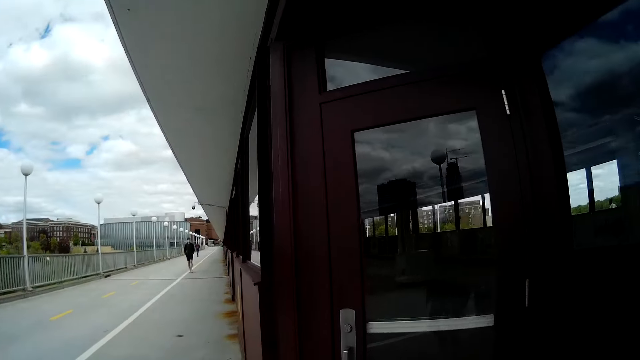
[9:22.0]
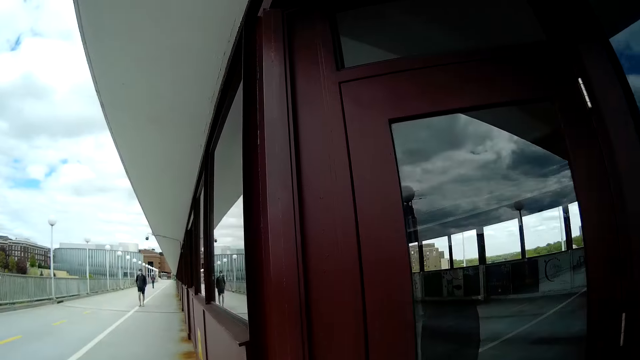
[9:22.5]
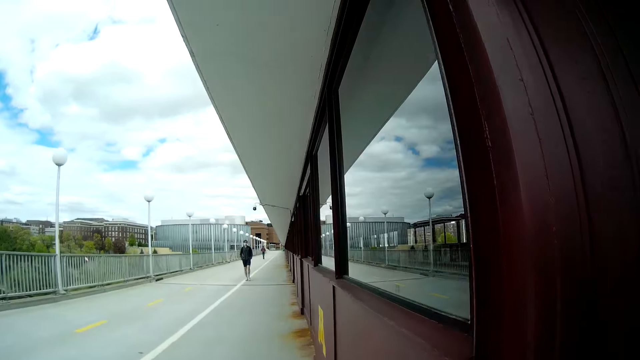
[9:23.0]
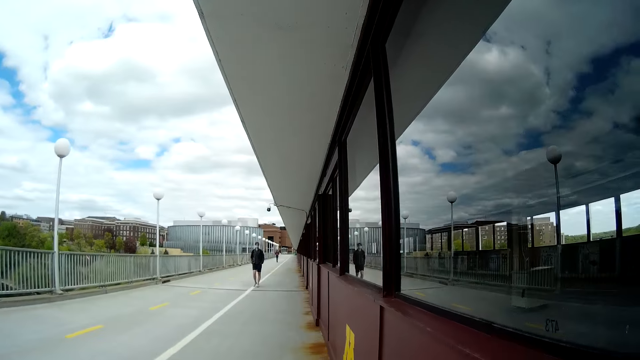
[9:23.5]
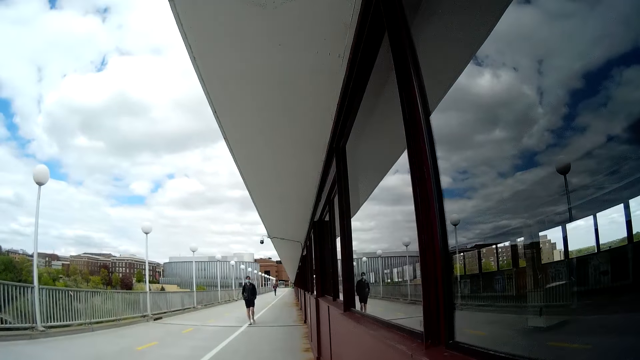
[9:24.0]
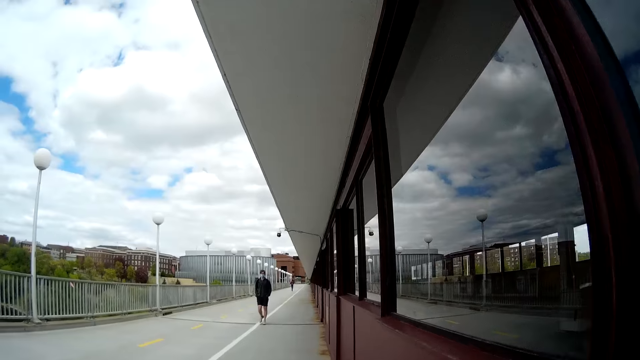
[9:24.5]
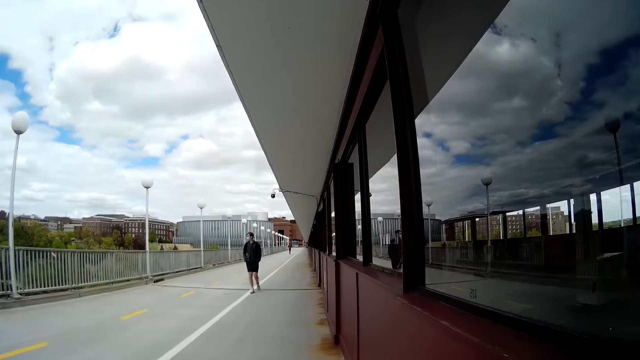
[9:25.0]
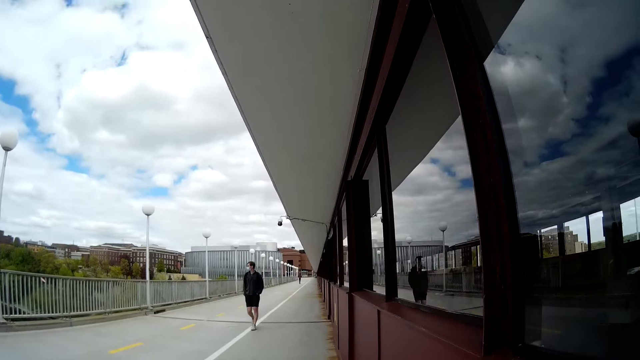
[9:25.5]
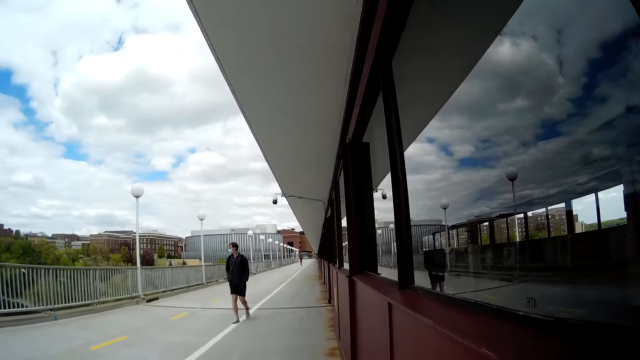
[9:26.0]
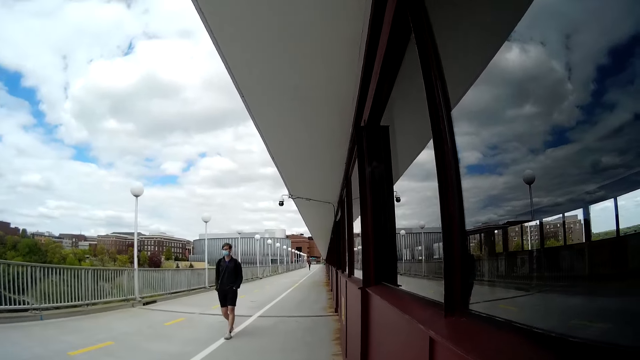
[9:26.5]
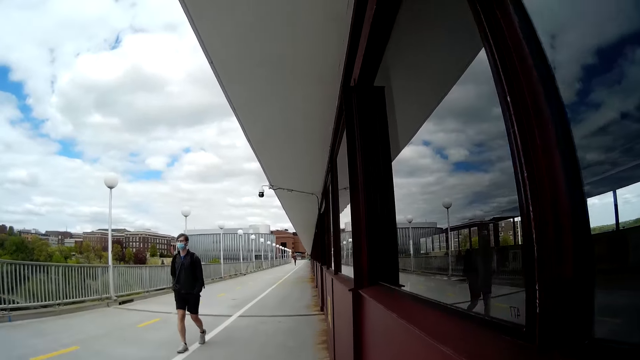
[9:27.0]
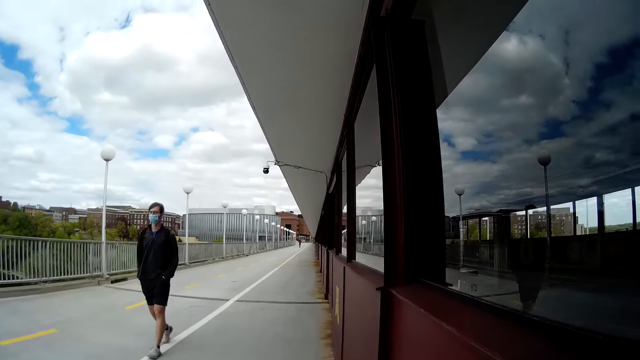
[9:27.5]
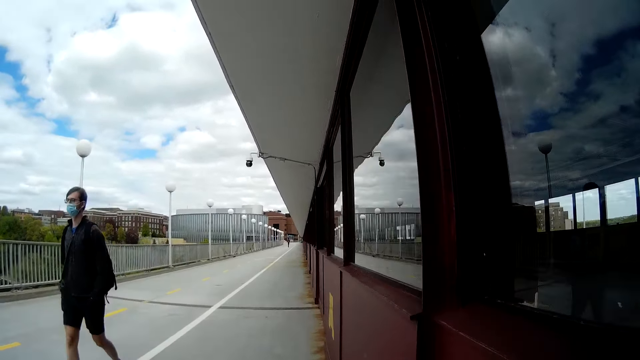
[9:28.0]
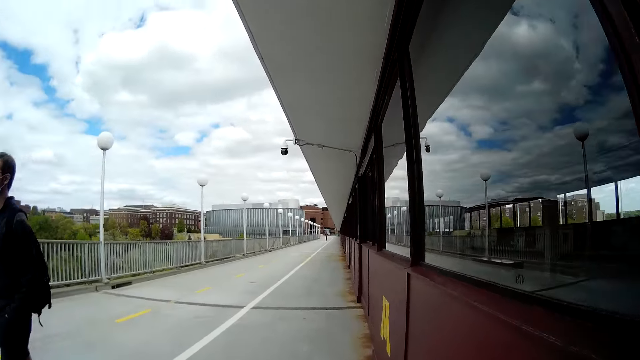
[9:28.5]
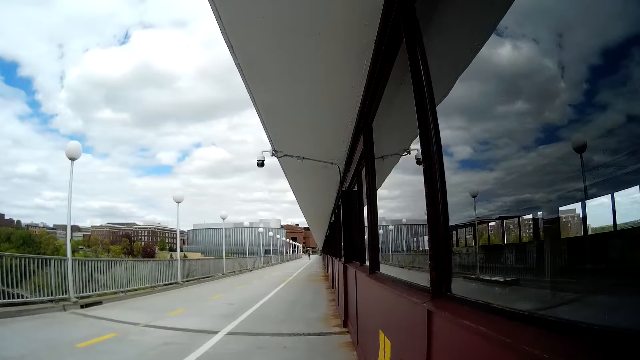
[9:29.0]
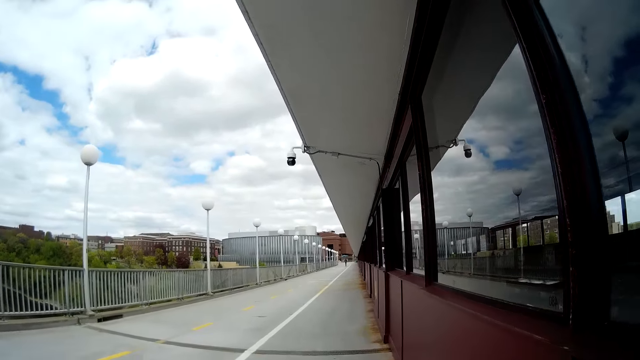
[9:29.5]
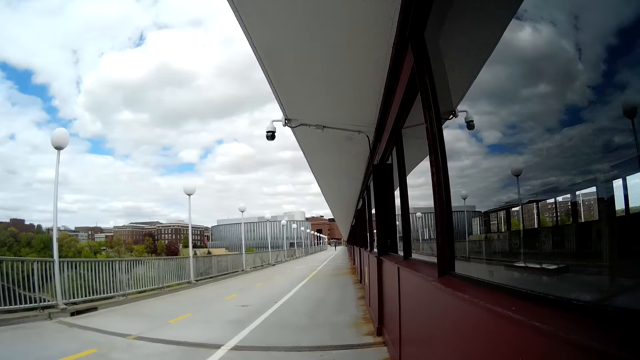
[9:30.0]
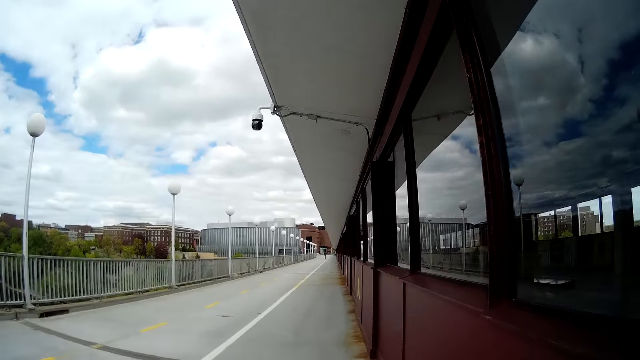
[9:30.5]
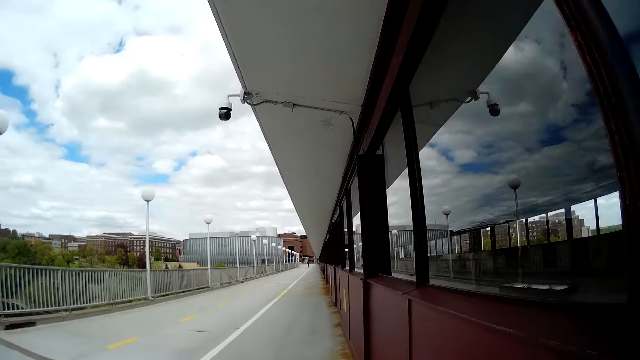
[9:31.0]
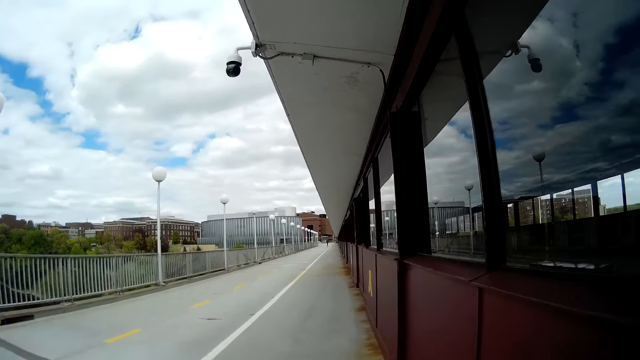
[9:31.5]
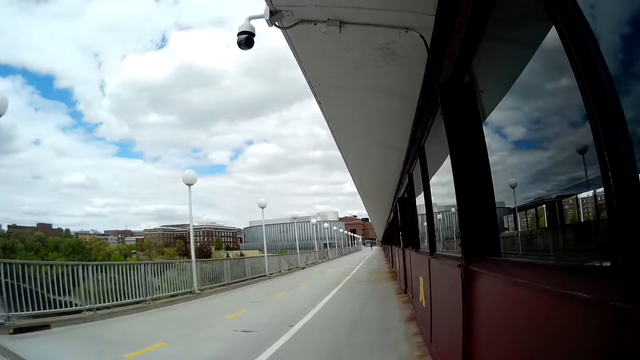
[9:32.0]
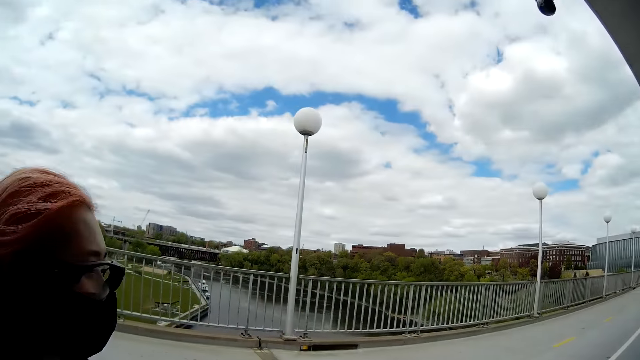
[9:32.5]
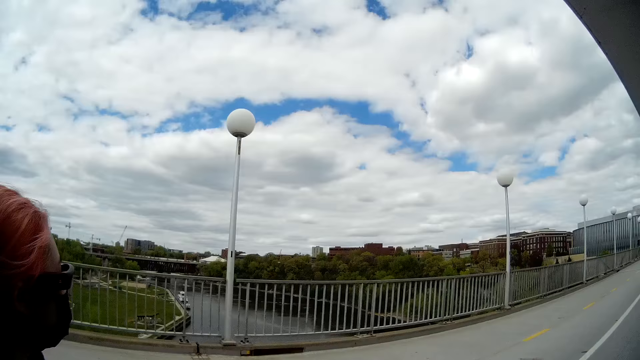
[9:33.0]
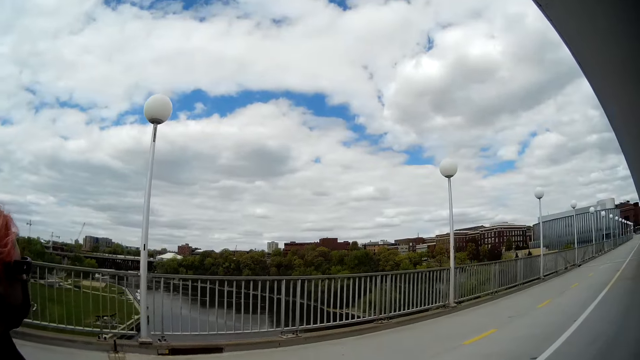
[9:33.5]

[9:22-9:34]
A man walks past the camera wearer.

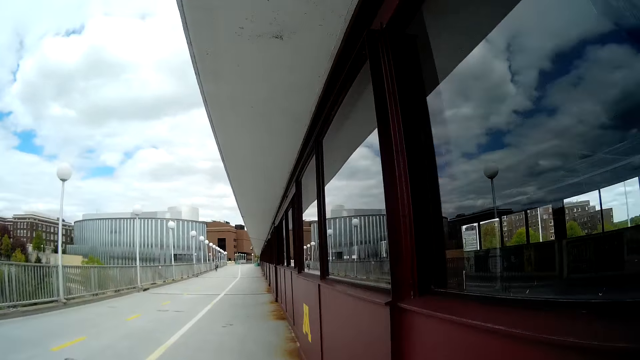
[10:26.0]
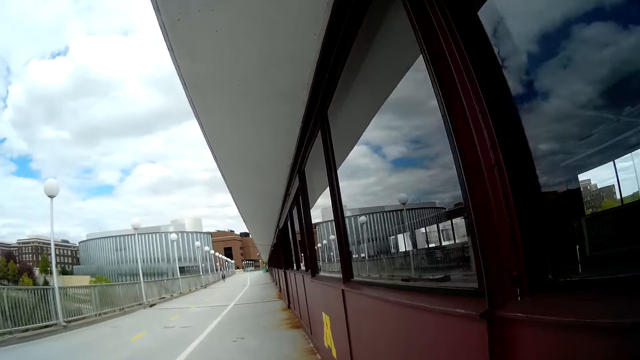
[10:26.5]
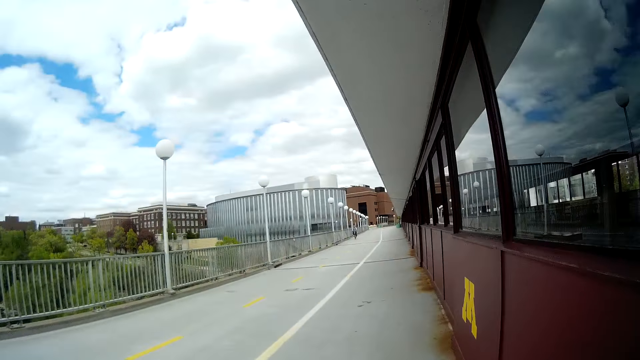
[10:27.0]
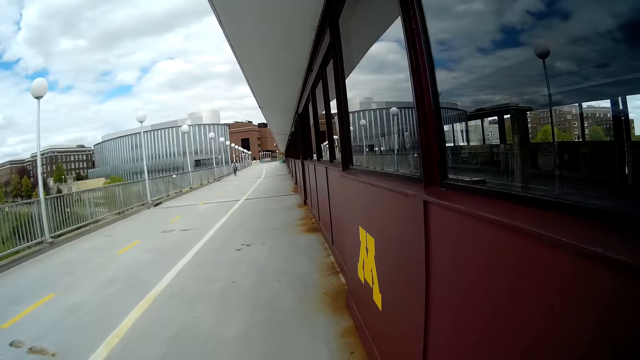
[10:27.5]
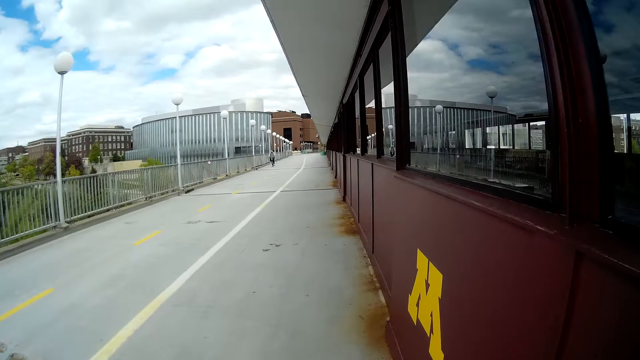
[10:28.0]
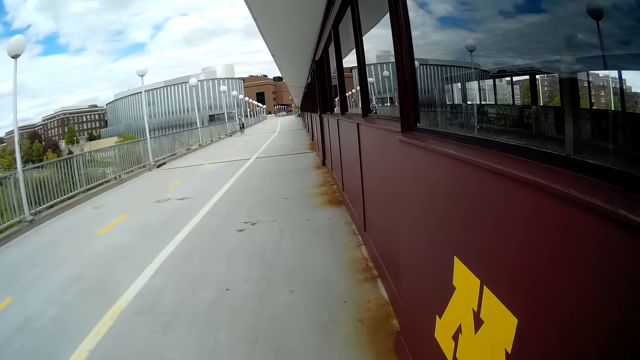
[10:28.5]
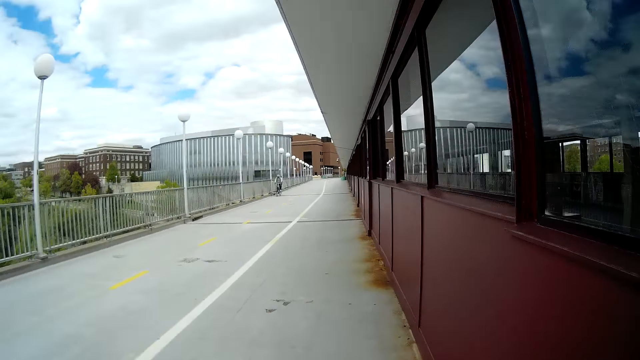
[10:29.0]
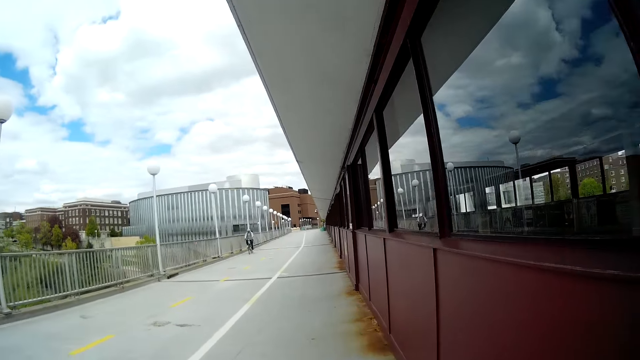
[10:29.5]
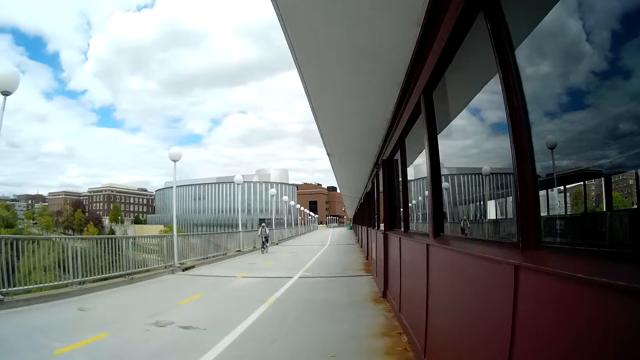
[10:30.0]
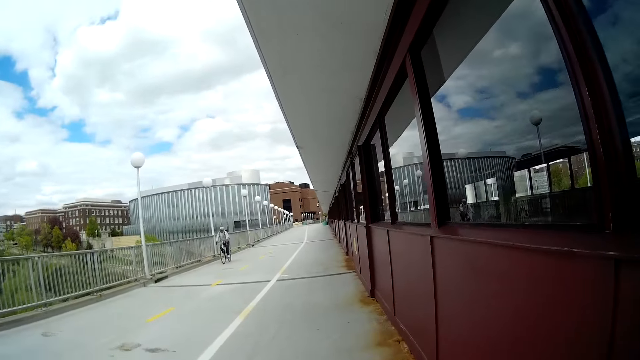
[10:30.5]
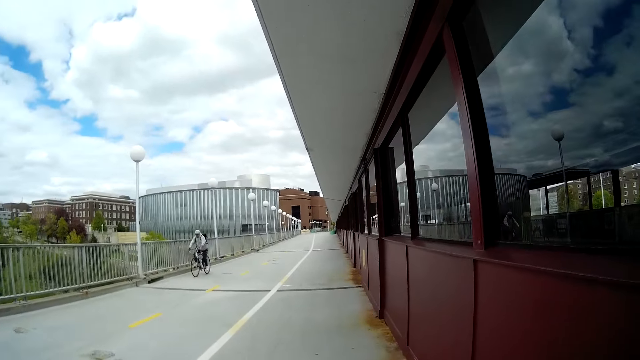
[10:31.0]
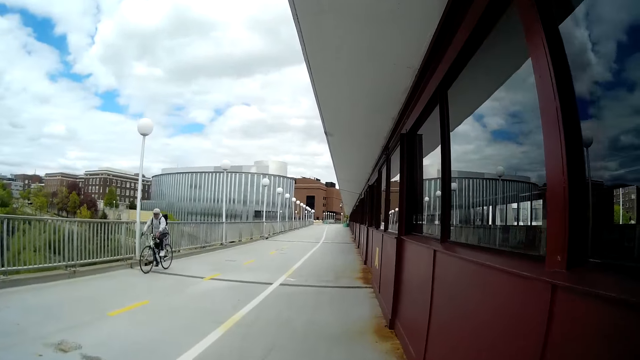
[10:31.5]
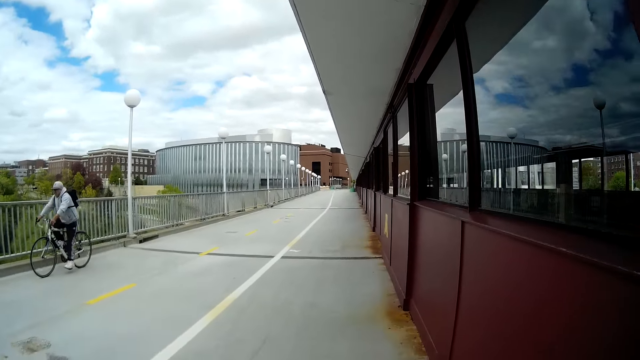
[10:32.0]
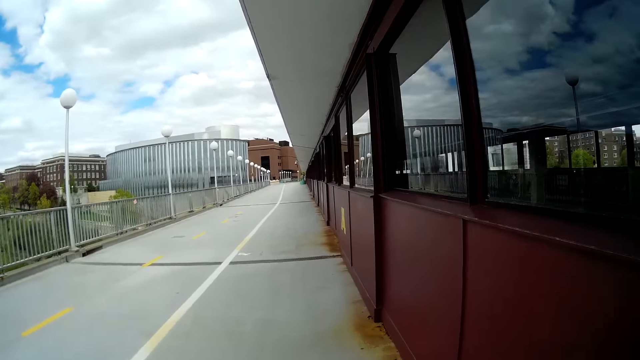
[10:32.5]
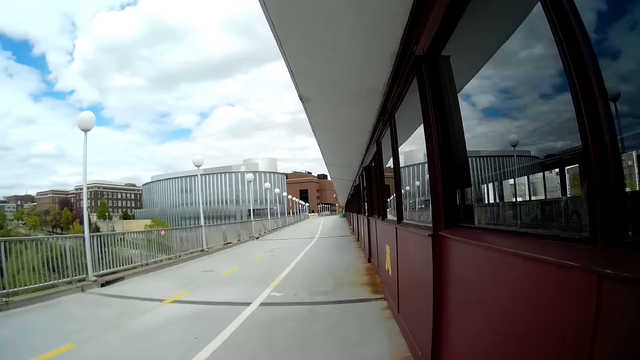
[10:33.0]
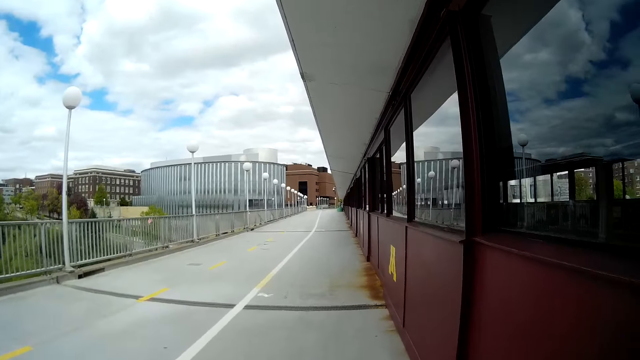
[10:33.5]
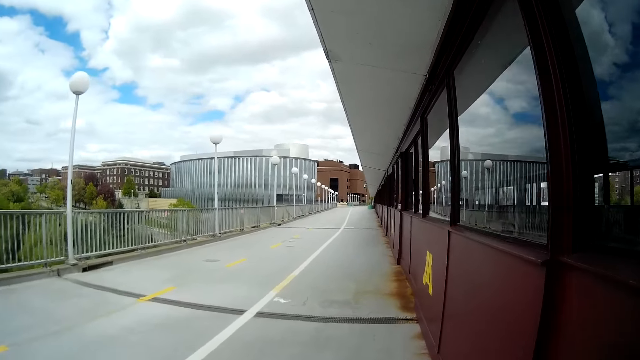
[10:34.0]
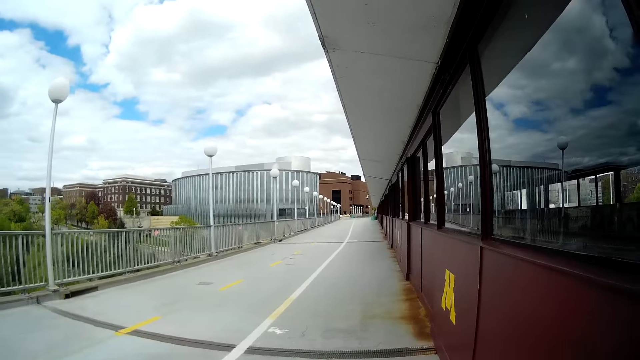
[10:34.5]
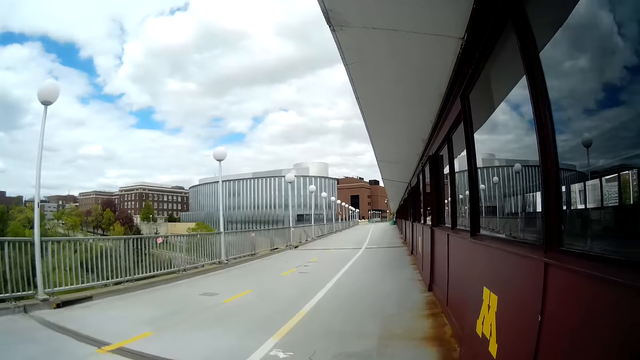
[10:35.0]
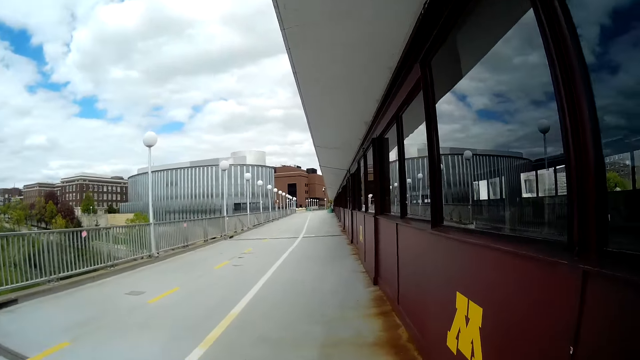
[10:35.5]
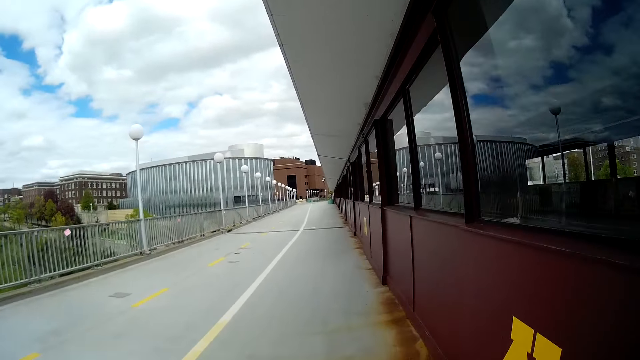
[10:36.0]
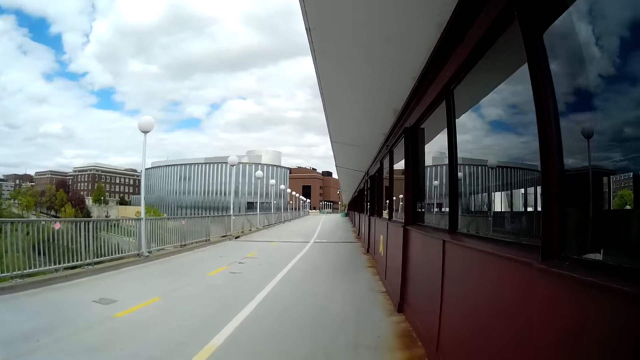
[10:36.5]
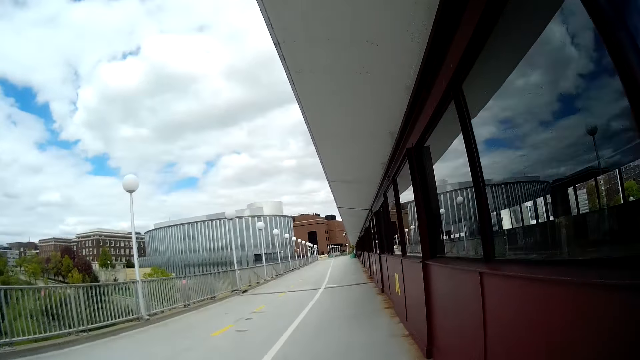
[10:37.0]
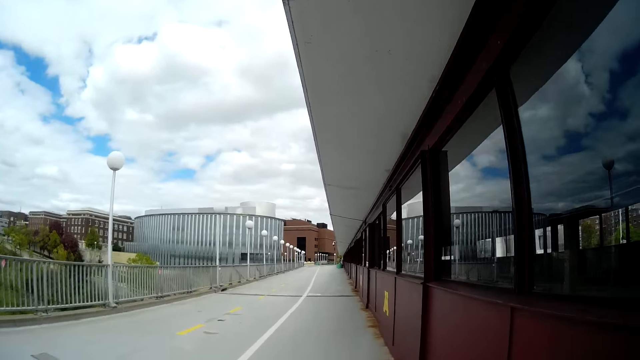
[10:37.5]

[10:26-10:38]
A man rides a bicycle towards the camera wearer. The man rides the bicycle past the camera wearer.
